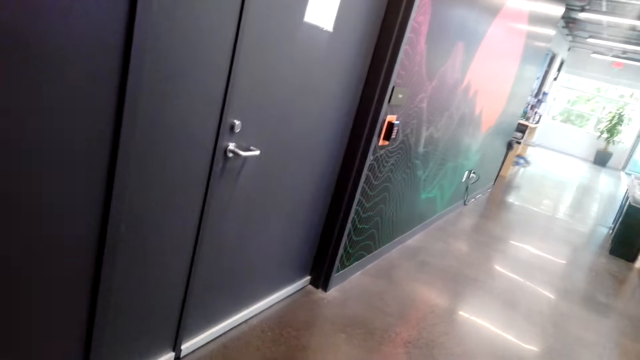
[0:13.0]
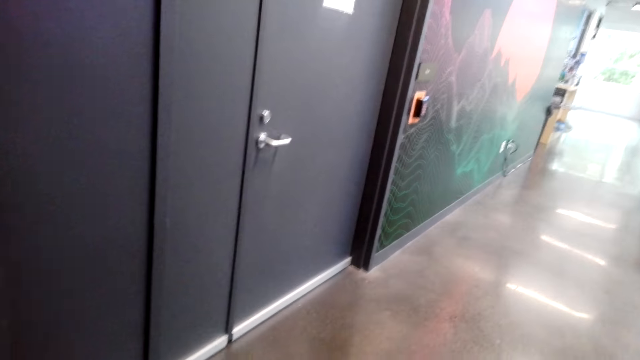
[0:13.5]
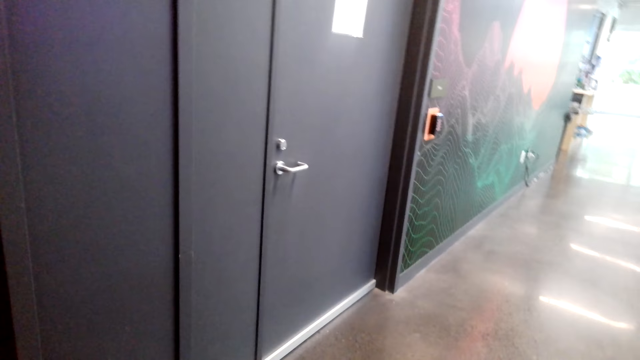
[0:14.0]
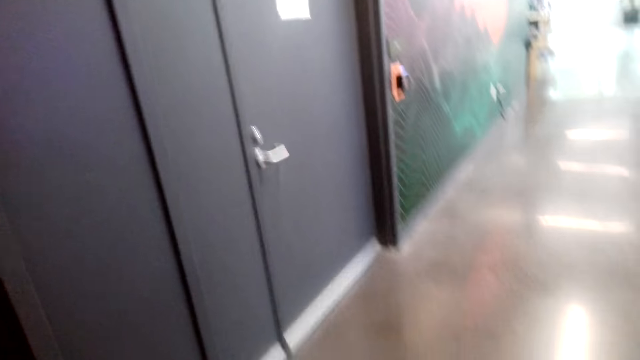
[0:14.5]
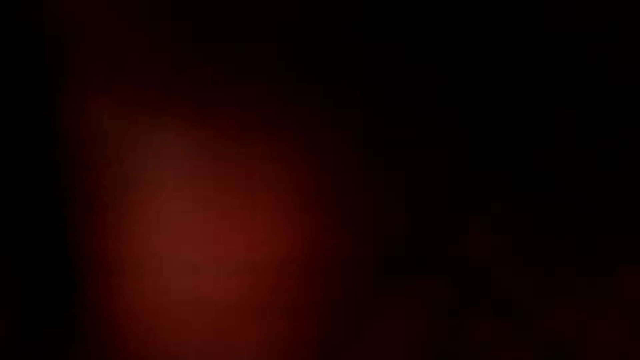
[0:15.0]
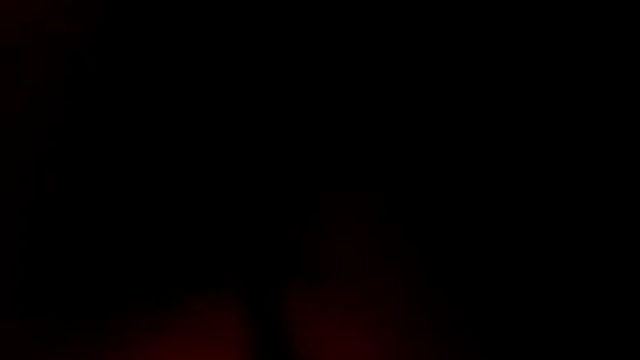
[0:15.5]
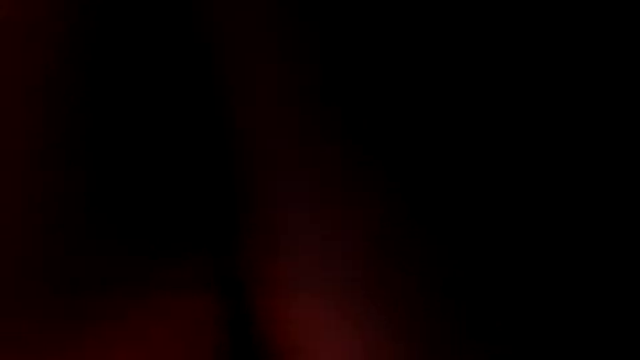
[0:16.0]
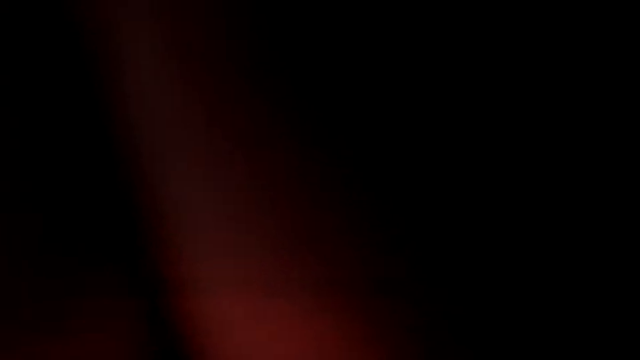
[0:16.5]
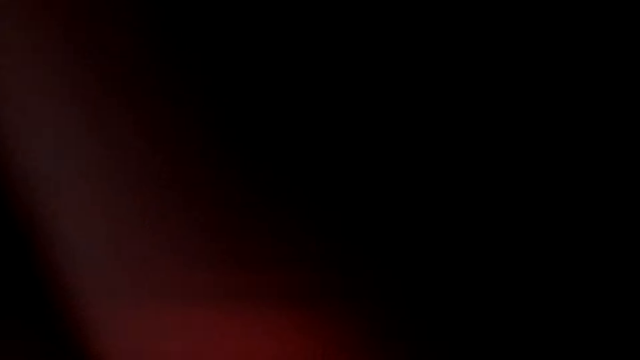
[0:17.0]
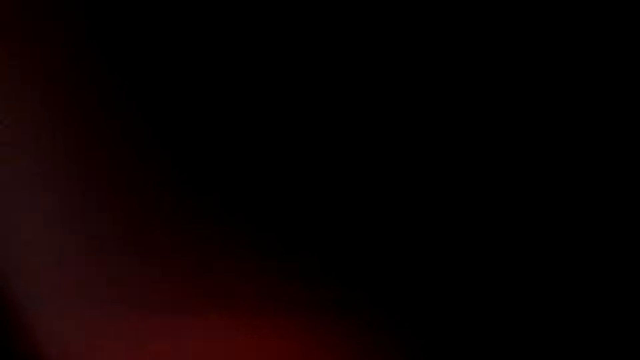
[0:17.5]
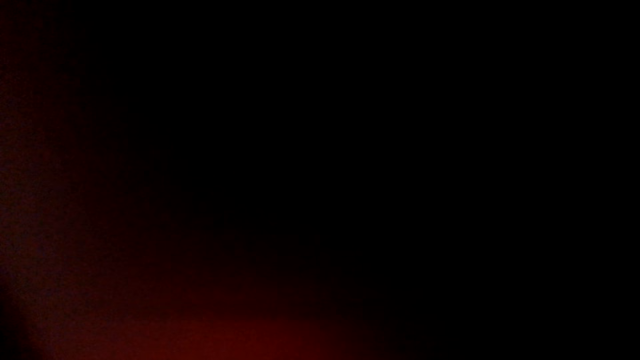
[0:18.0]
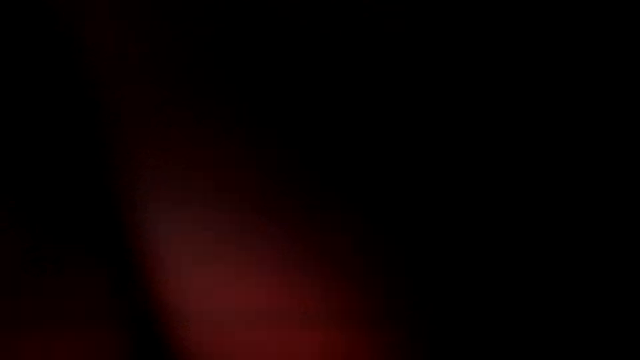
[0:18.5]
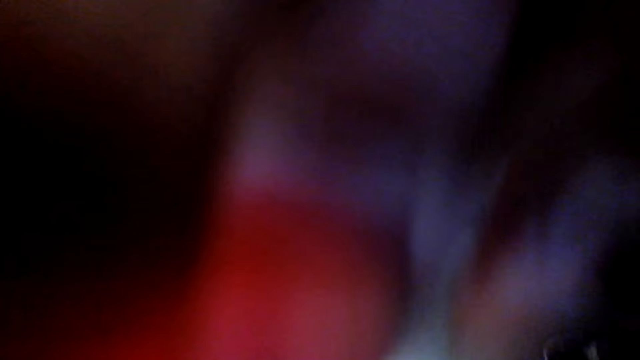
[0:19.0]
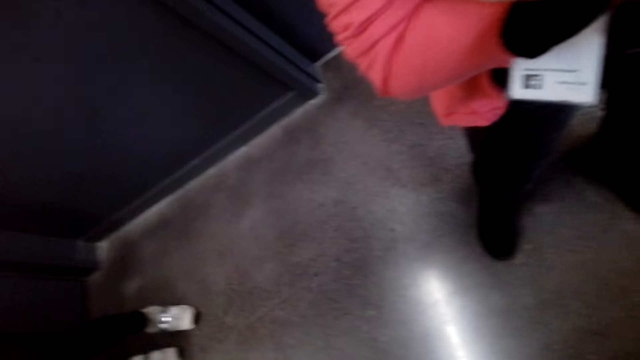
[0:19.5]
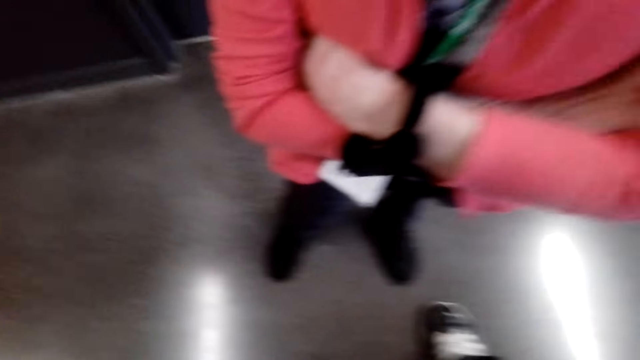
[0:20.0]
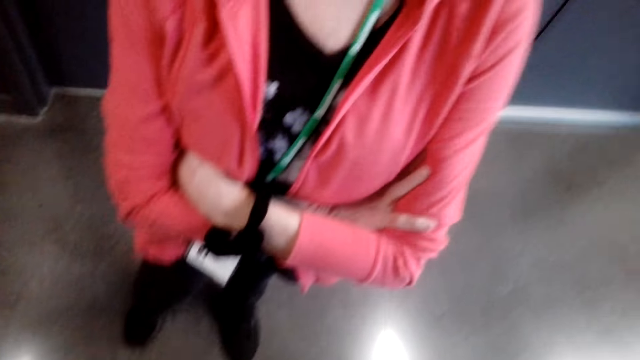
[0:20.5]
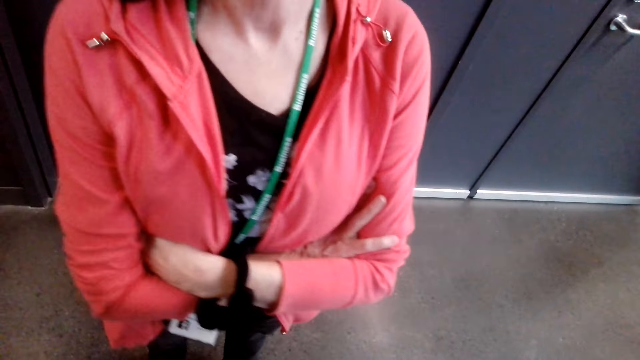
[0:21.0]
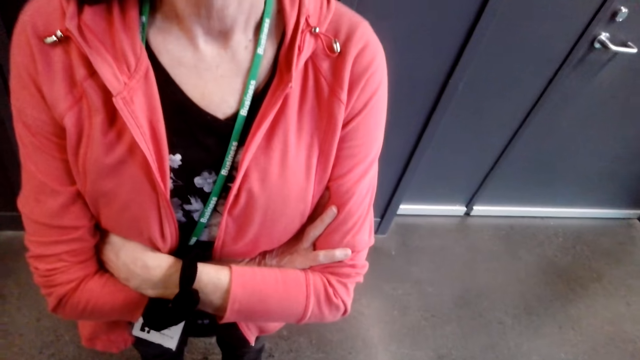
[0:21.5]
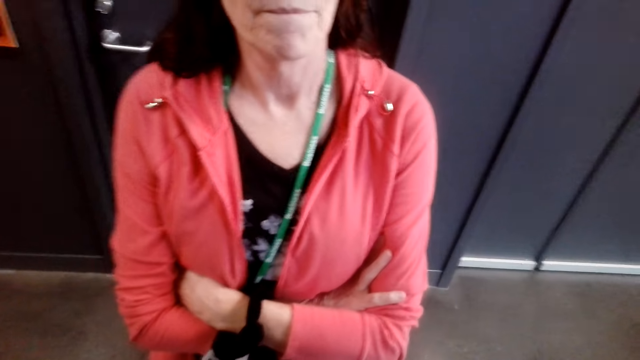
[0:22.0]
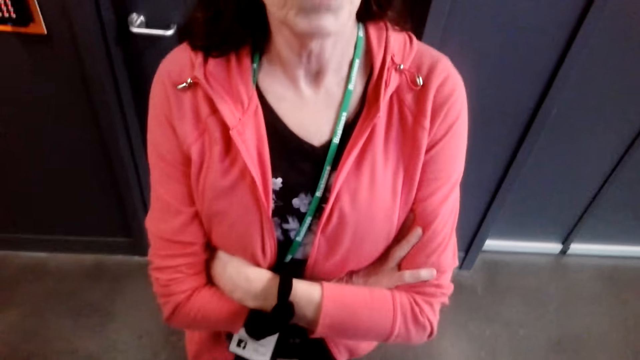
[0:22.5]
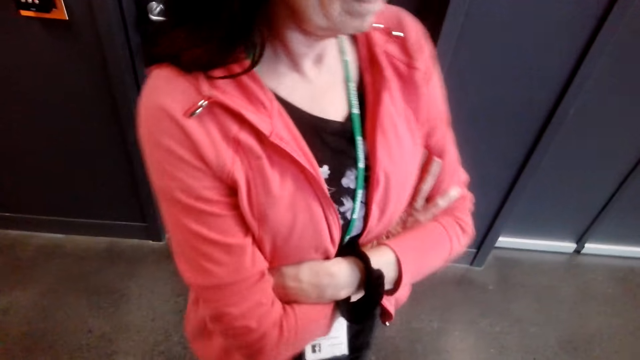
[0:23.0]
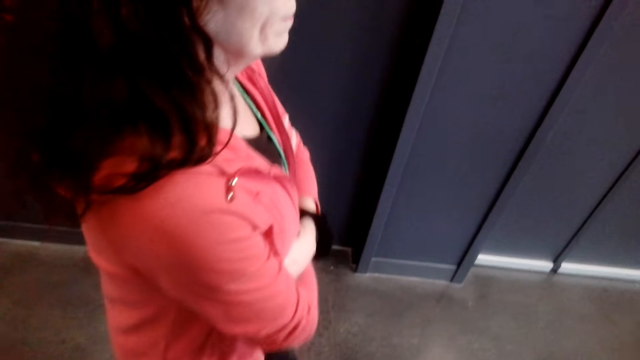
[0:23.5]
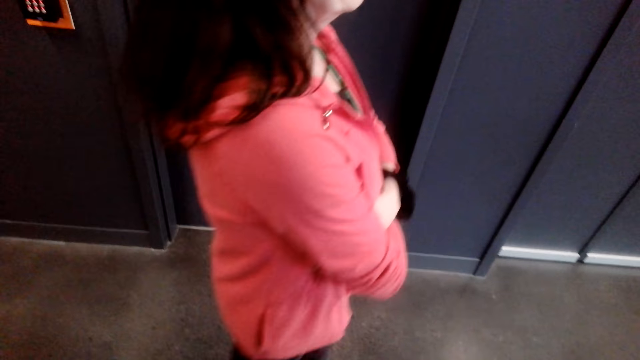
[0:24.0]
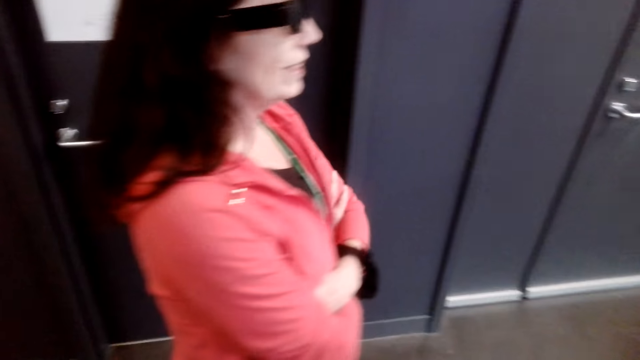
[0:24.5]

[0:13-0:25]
A woman talks. The camera wearer places a hand in front of the camera. The woman converses to the camera wearer. The camera wearer looks at the woman. They talk with the woman. The woman talks with the camera wearer.

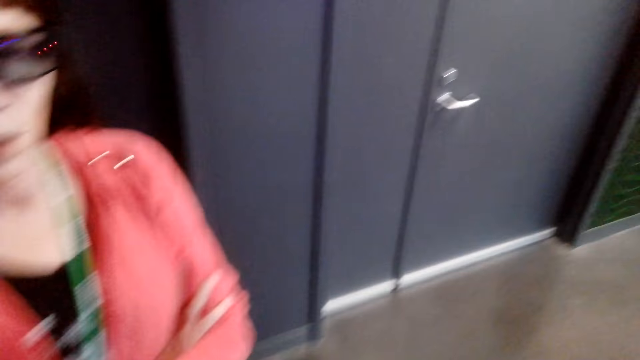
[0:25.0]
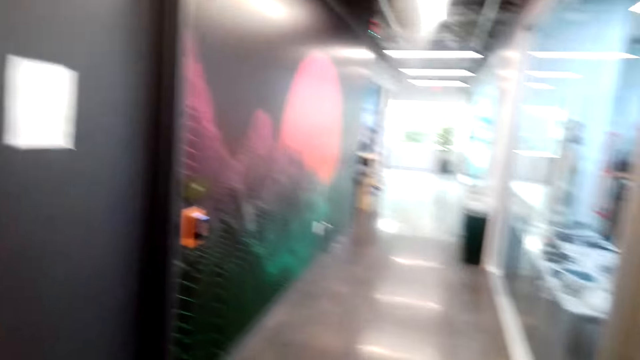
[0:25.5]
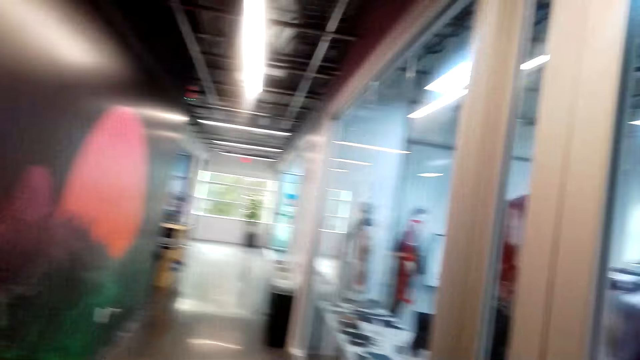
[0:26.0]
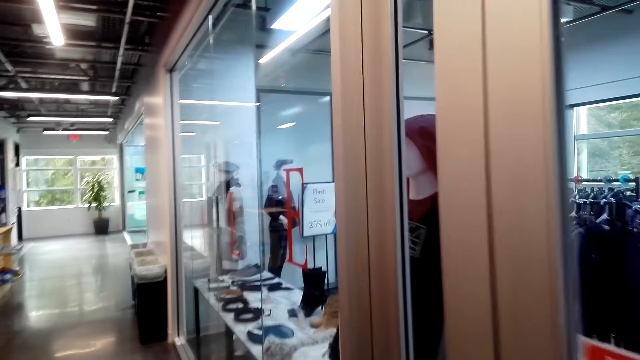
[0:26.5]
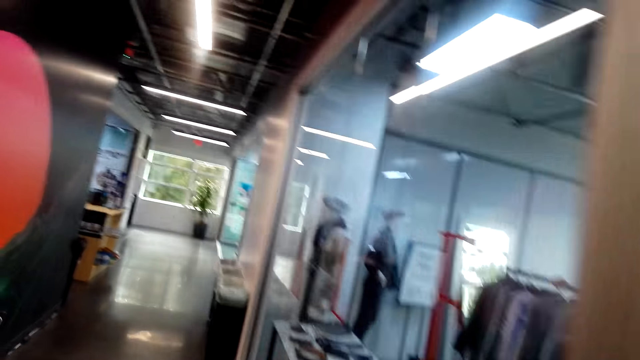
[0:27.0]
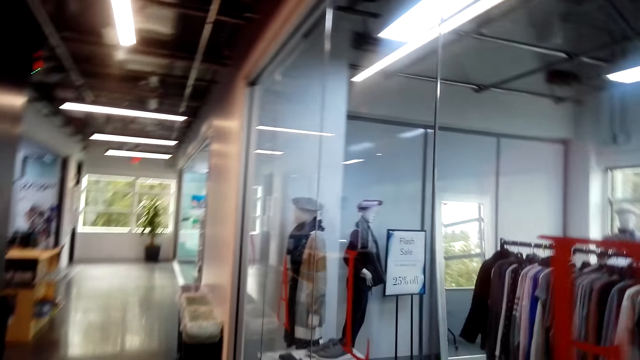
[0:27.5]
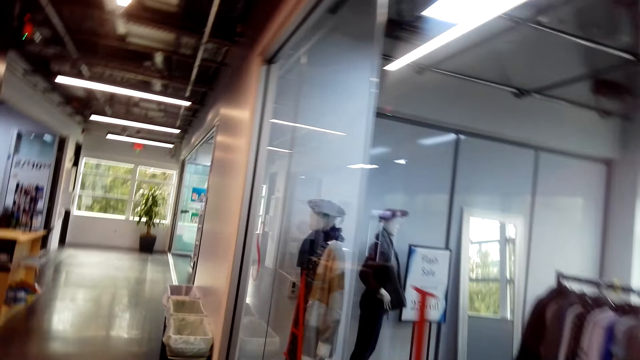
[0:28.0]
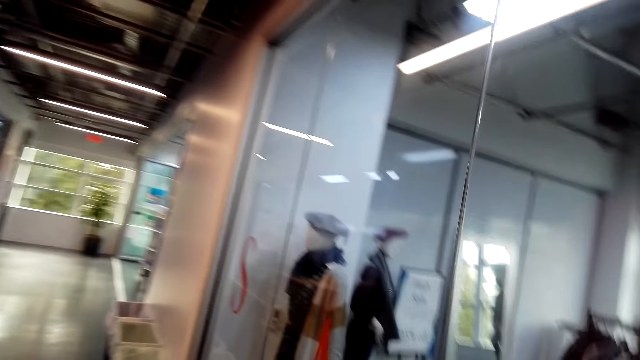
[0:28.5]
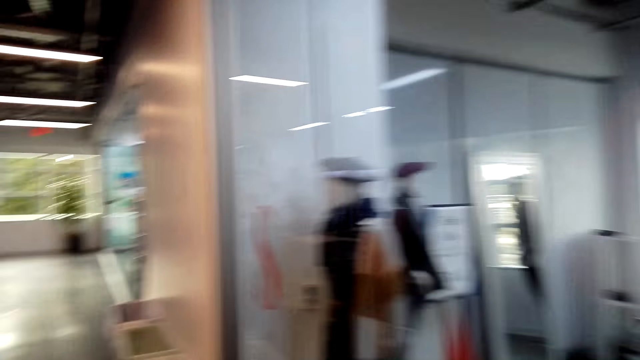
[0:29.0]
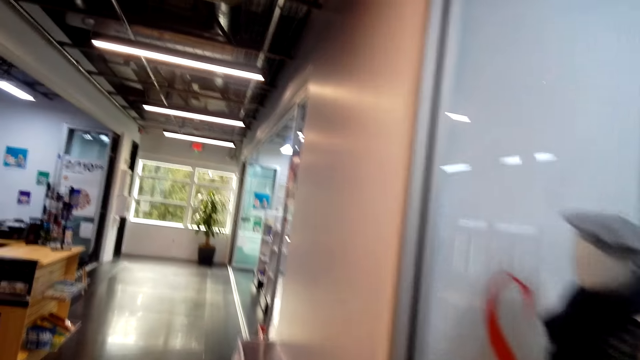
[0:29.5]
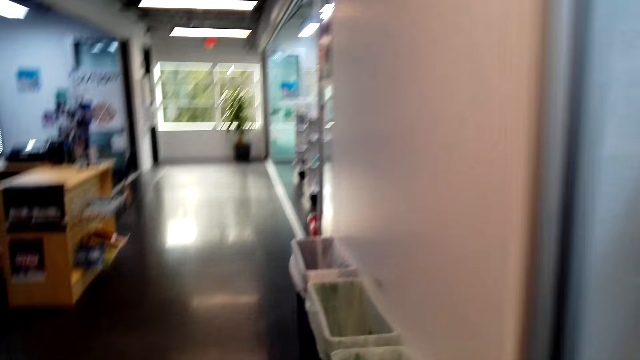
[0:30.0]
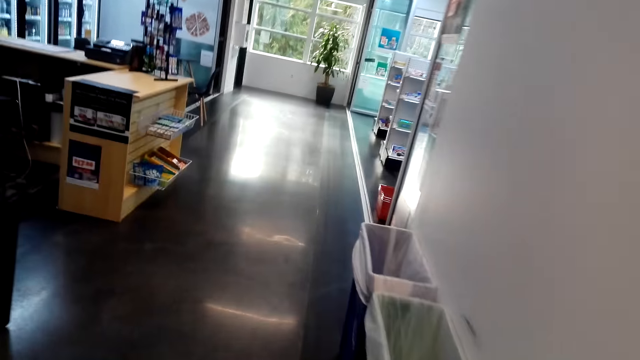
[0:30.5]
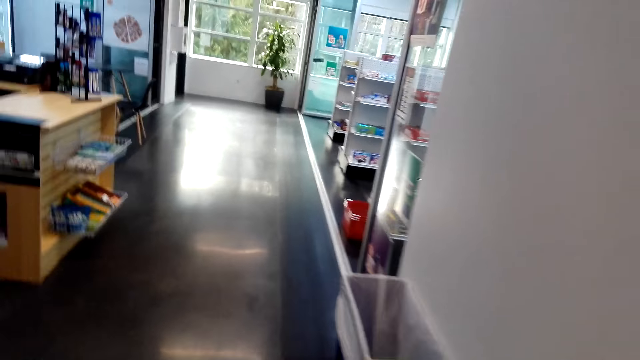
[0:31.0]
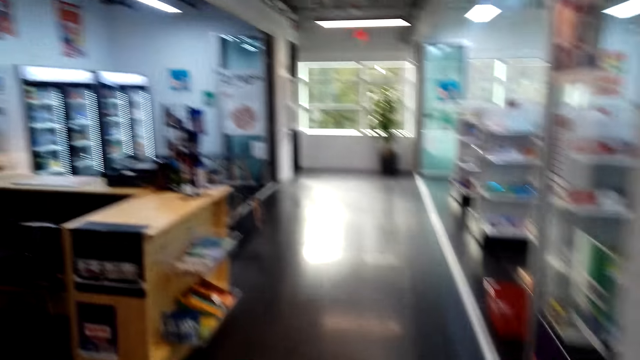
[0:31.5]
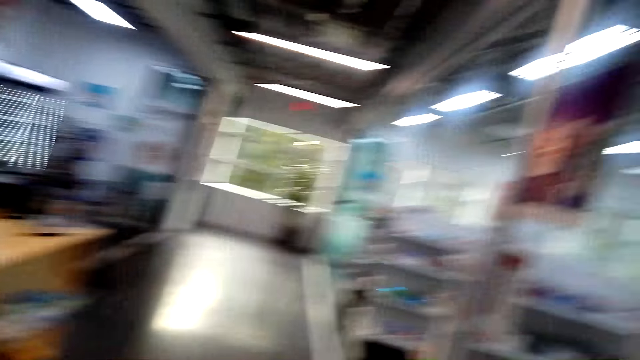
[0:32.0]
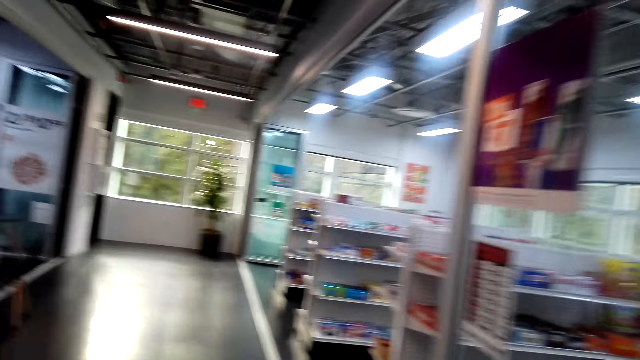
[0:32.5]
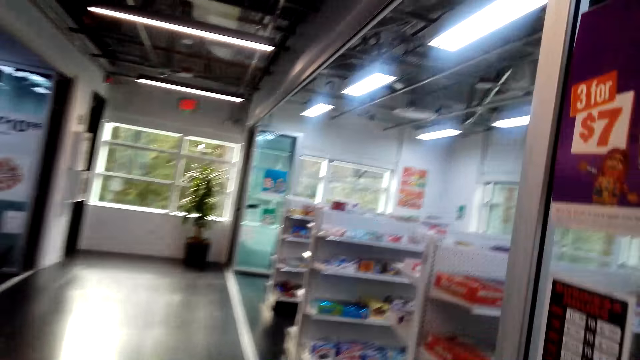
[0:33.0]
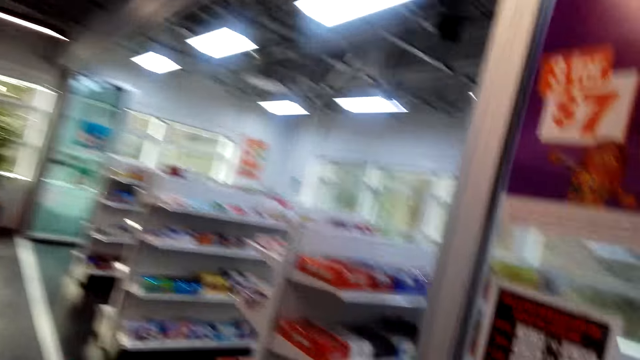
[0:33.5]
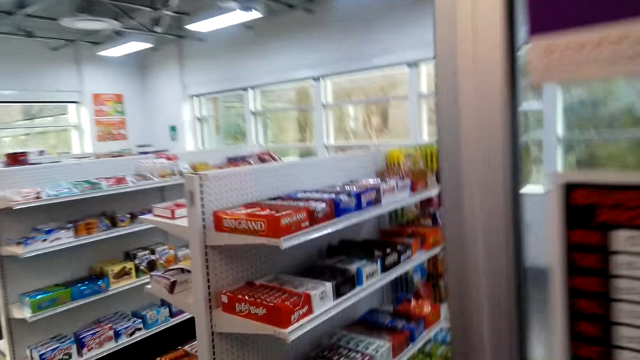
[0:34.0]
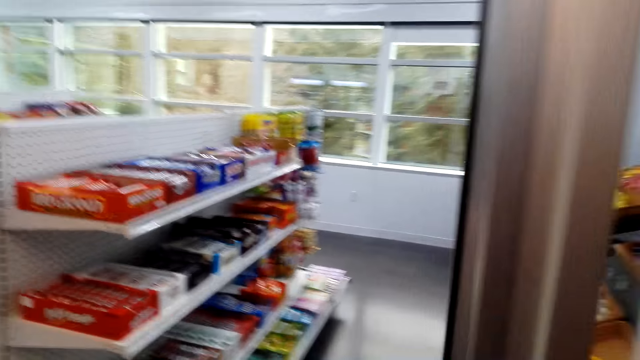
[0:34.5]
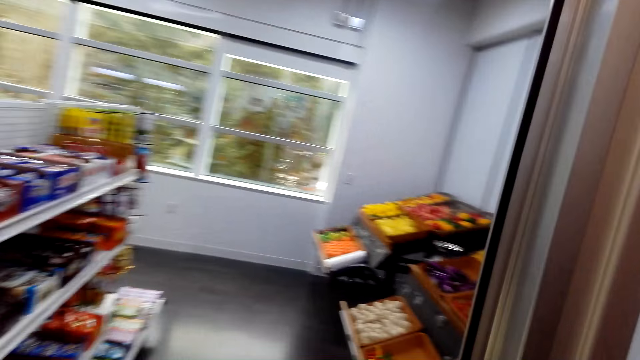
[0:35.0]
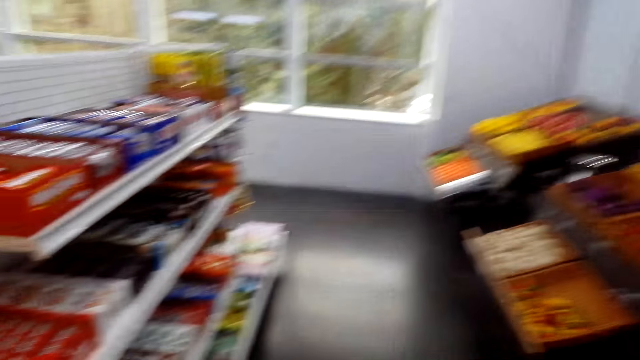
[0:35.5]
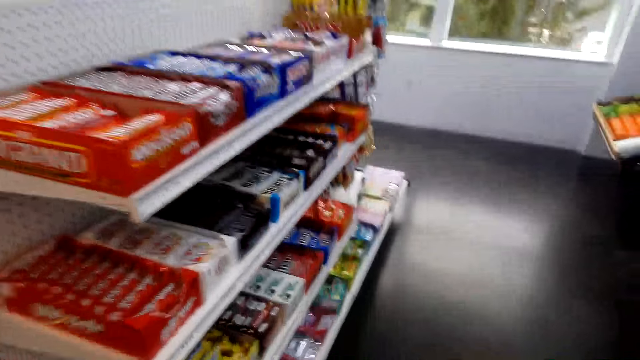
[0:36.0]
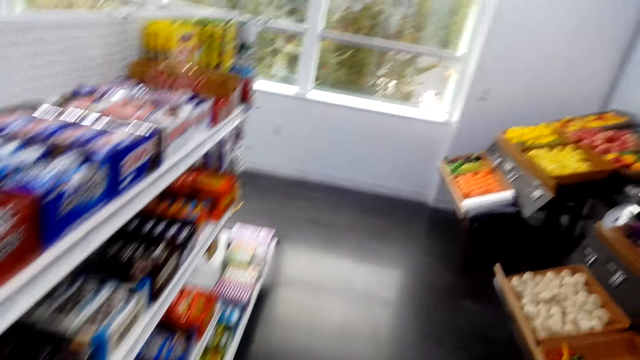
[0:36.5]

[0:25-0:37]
The woman talks with the camera wearer. The camera wearer walks in the store. They converse to the woman. The woman converses to the camera wearer. The camera wearer walks into the store. They converse to the woman.
